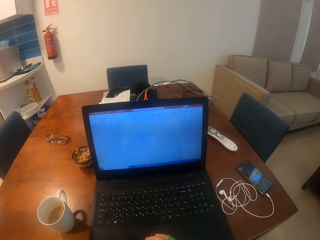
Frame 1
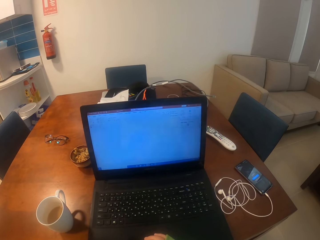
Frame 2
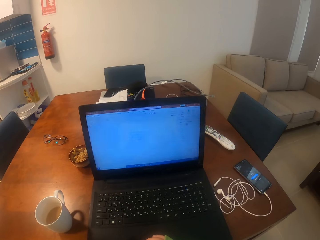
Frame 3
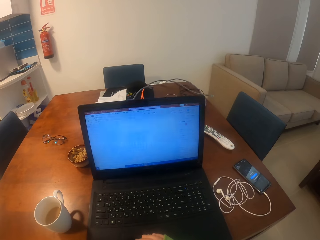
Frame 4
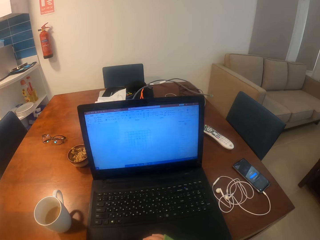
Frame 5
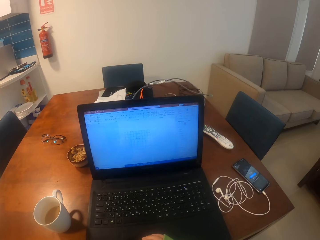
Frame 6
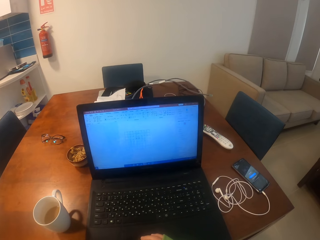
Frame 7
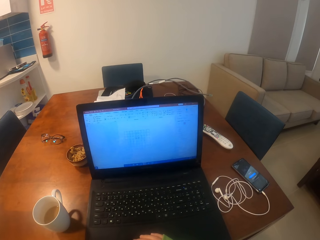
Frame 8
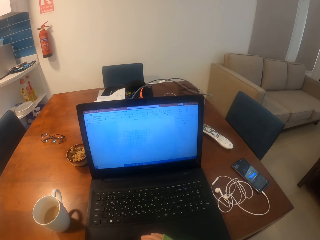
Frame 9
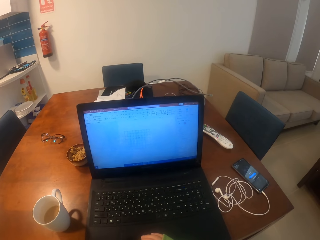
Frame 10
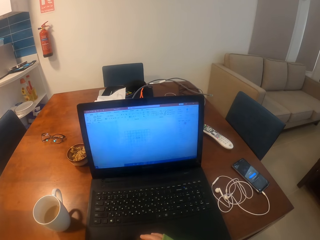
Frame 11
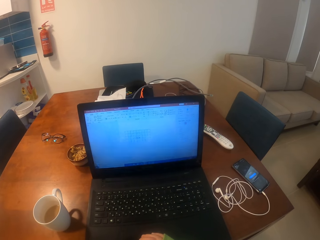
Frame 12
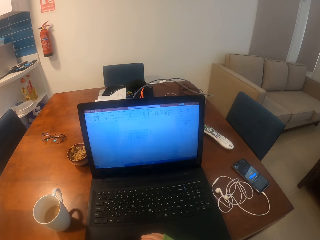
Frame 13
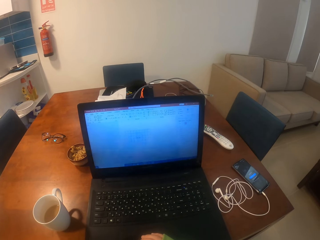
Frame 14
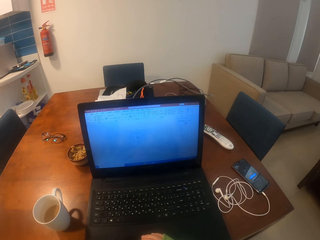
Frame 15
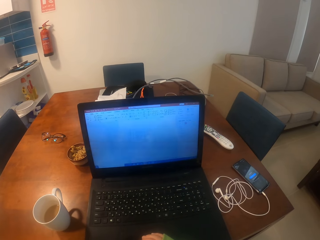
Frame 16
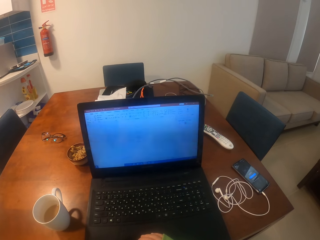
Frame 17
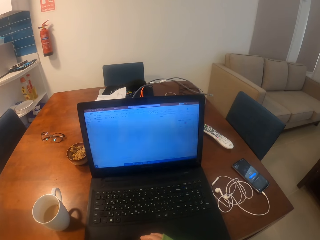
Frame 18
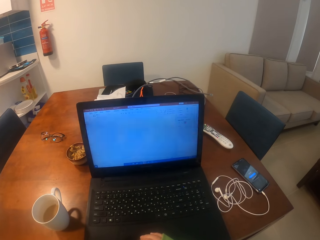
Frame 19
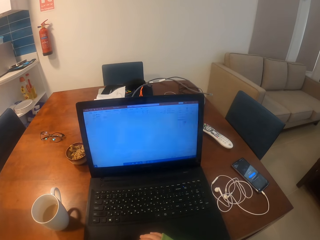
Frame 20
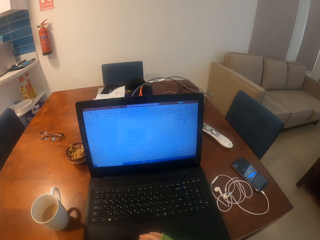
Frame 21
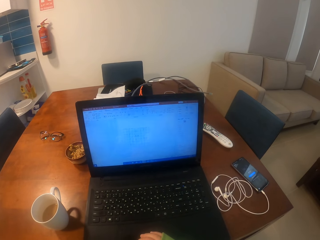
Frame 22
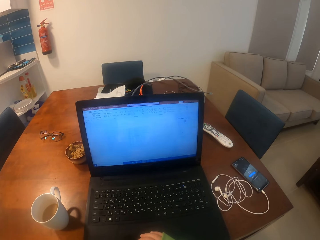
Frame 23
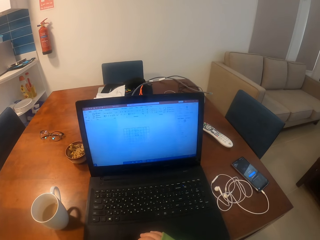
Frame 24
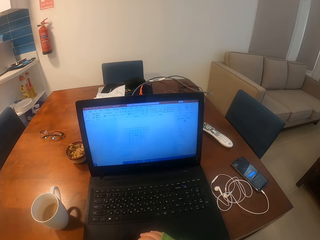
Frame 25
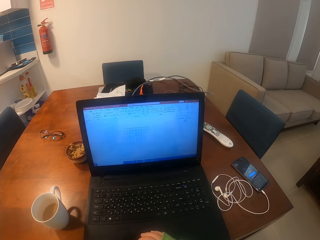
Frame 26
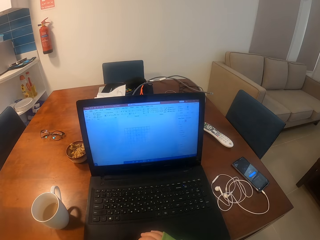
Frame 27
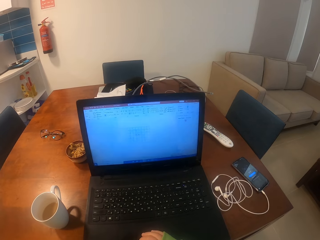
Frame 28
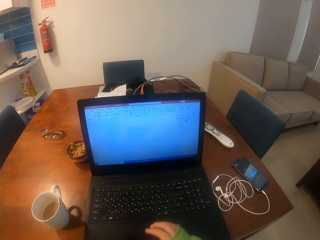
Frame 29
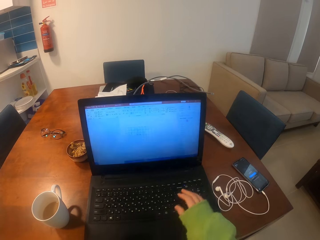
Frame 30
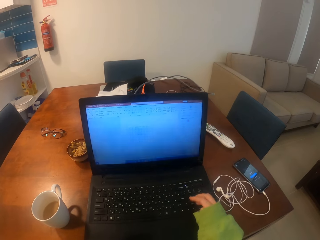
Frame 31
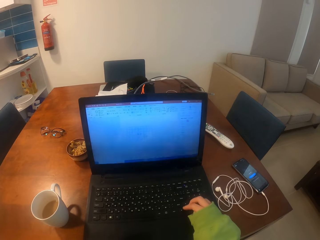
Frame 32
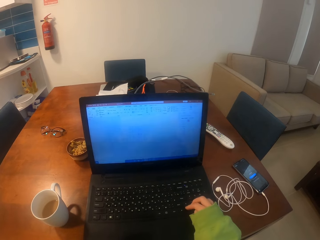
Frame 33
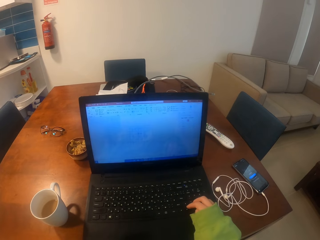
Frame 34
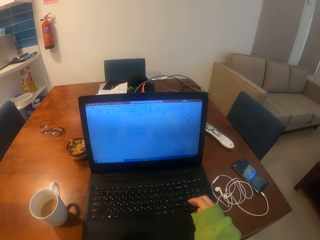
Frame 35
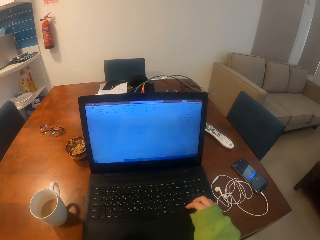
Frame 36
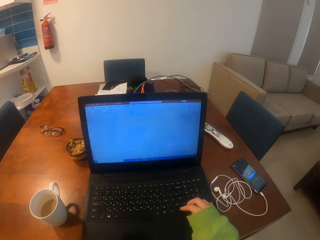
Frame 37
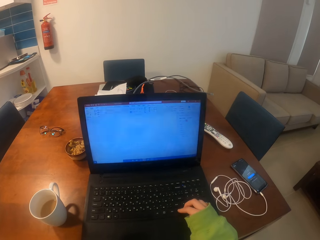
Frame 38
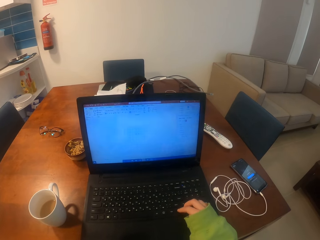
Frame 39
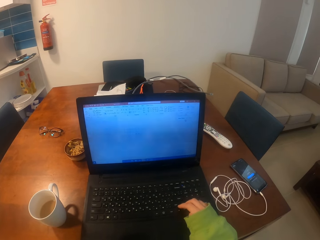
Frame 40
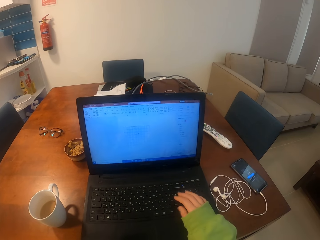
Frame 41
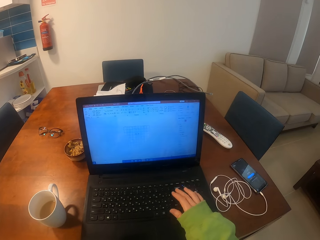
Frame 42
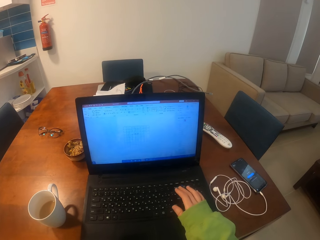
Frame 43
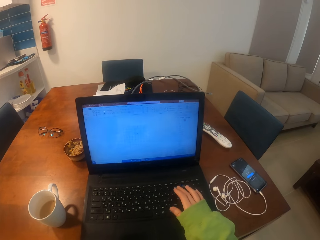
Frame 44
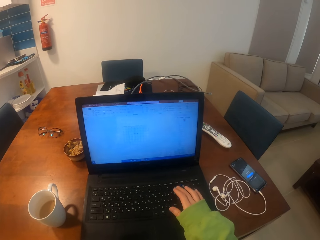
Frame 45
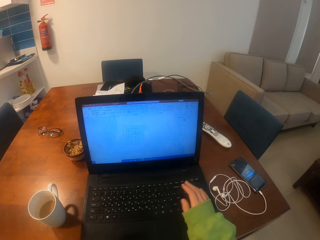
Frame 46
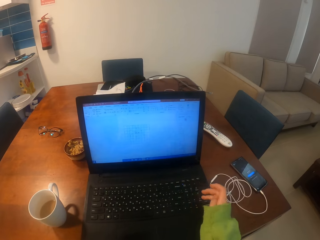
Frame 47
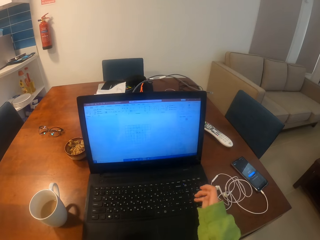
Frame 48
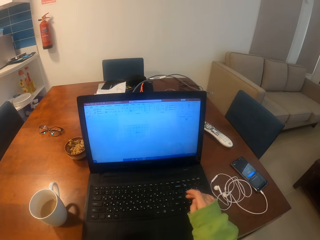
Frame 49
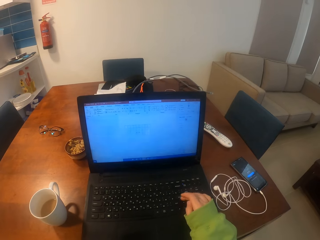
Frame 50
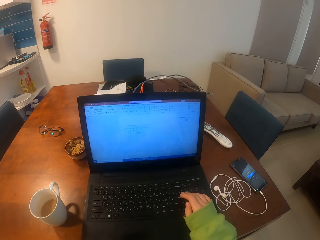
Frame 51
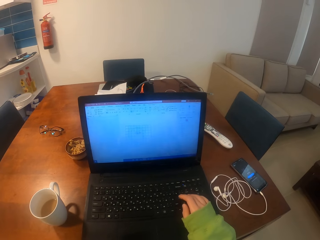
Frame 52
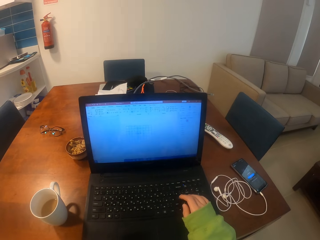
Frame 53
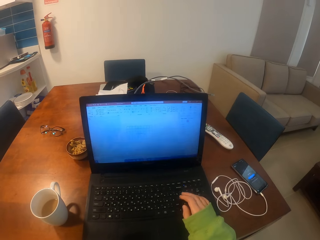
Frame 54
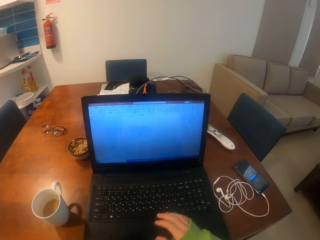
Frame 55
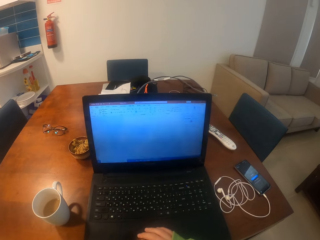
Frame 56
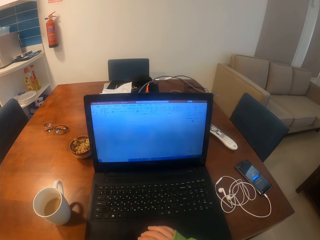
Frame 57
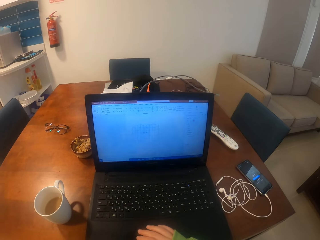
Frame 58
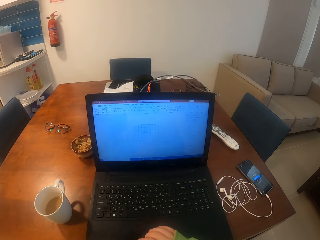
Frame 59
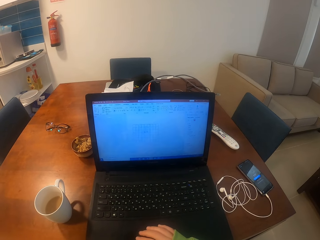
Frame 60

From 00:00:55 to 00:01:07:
The camera wearer looks around a room. She operates a laptop with her hands.

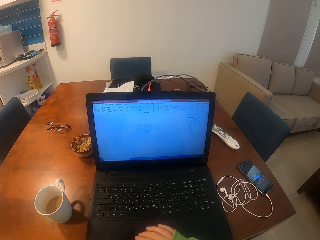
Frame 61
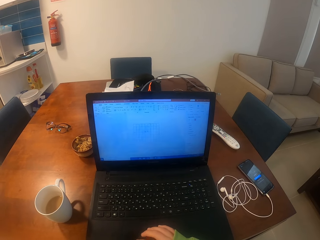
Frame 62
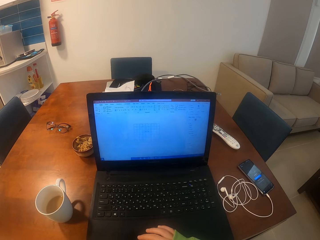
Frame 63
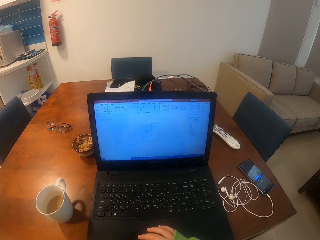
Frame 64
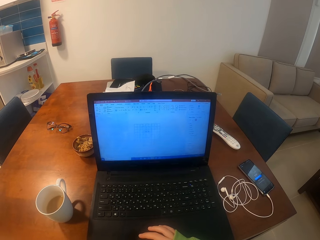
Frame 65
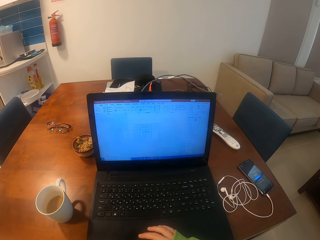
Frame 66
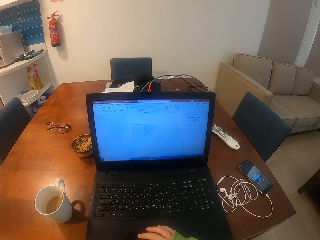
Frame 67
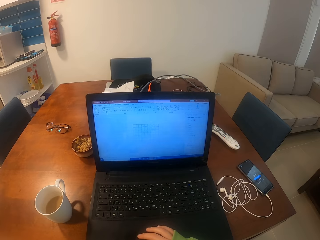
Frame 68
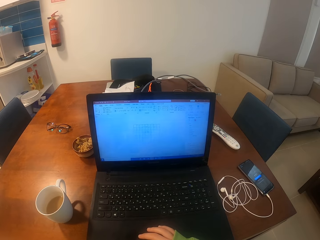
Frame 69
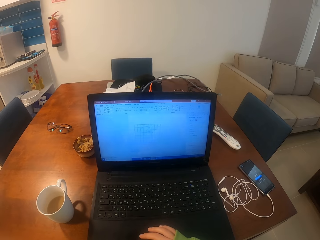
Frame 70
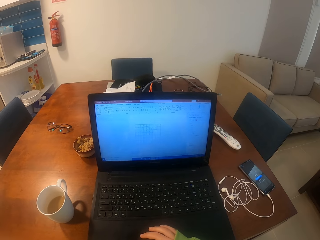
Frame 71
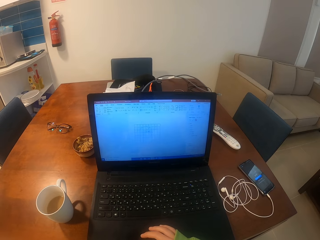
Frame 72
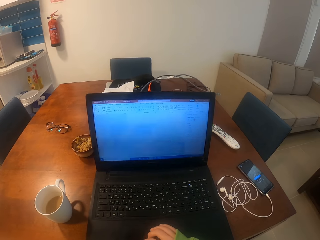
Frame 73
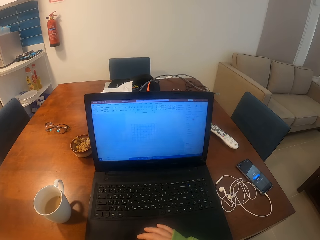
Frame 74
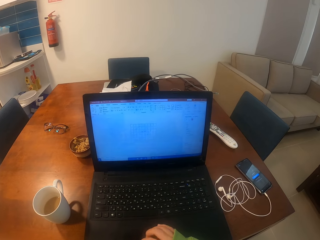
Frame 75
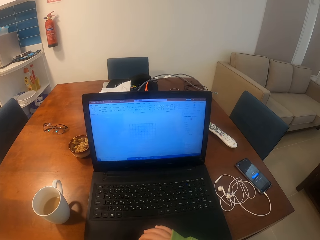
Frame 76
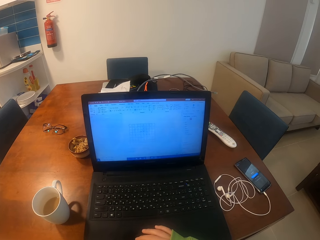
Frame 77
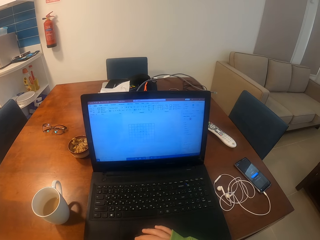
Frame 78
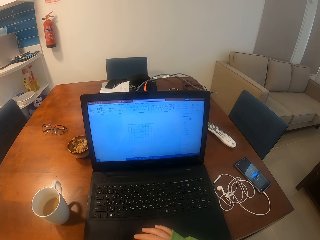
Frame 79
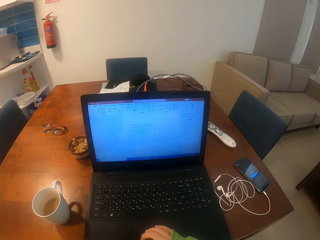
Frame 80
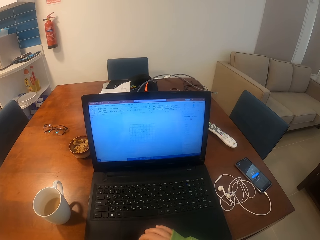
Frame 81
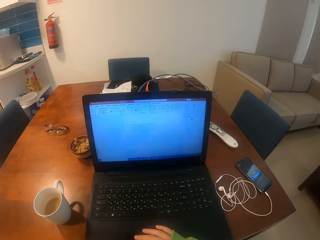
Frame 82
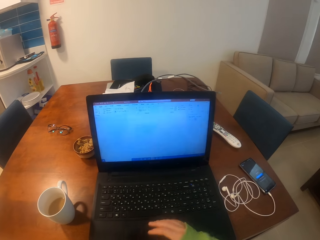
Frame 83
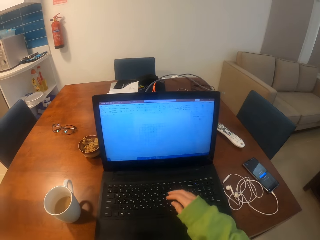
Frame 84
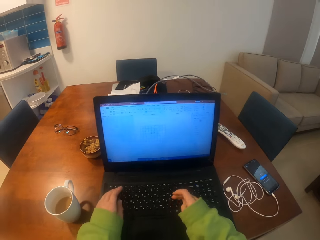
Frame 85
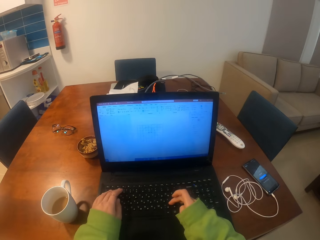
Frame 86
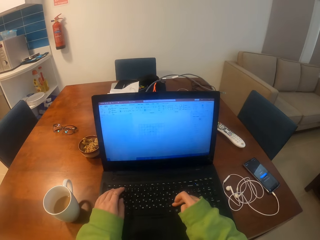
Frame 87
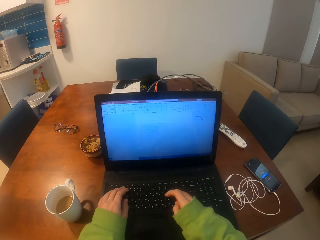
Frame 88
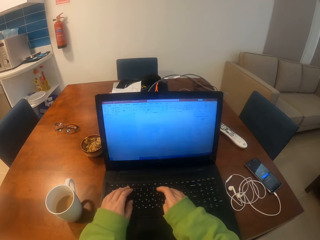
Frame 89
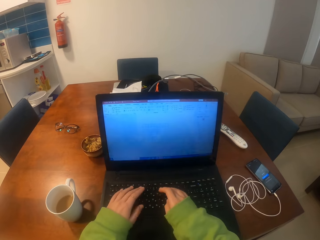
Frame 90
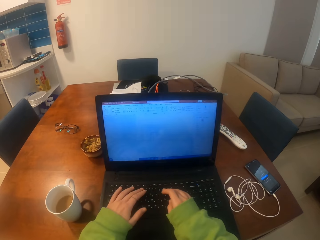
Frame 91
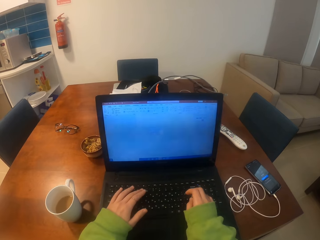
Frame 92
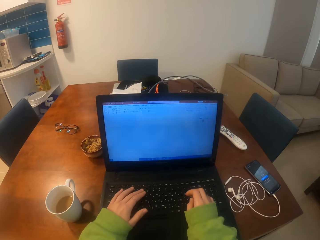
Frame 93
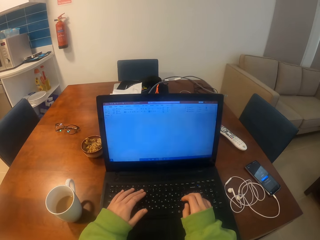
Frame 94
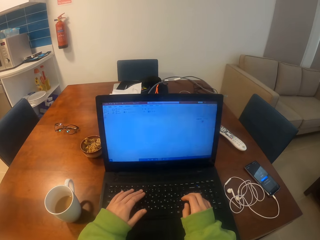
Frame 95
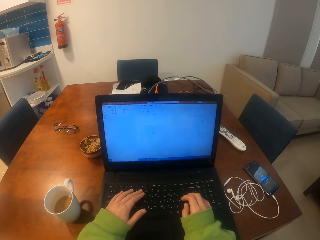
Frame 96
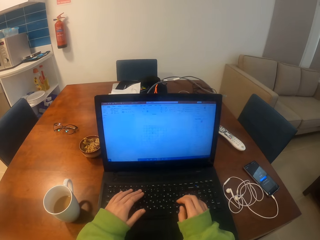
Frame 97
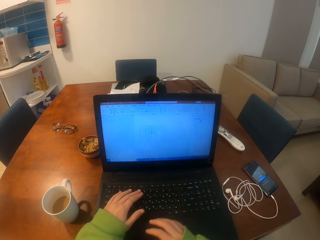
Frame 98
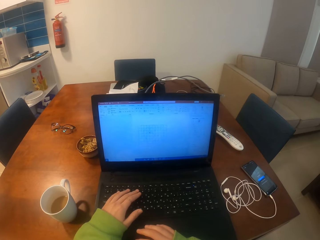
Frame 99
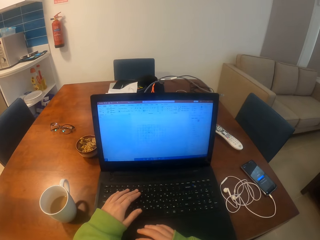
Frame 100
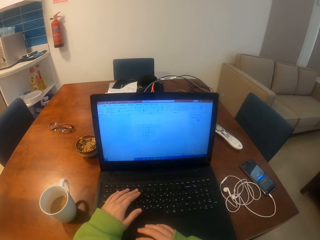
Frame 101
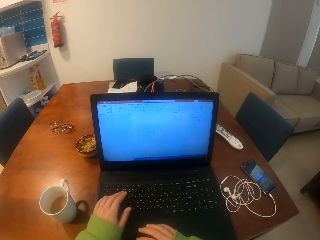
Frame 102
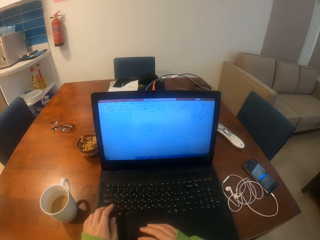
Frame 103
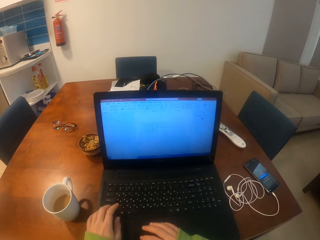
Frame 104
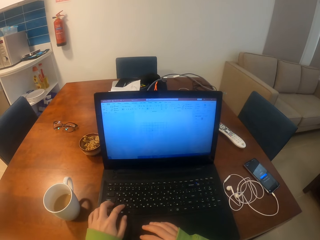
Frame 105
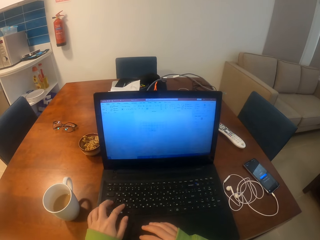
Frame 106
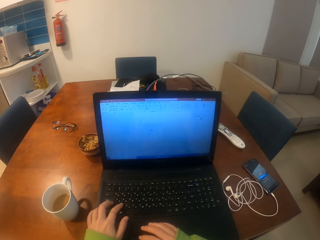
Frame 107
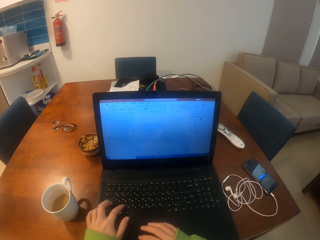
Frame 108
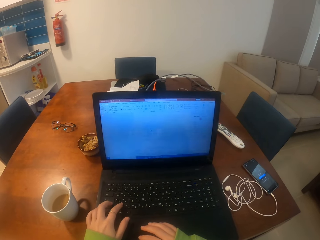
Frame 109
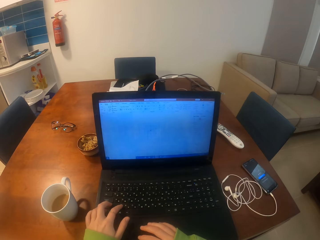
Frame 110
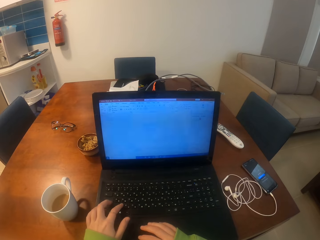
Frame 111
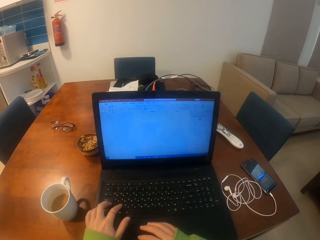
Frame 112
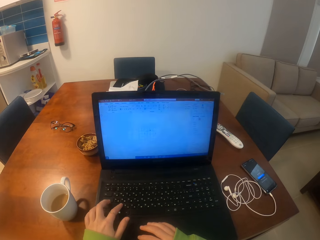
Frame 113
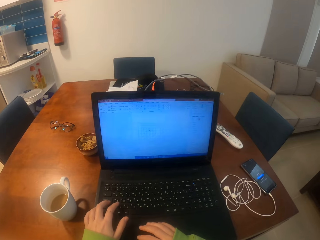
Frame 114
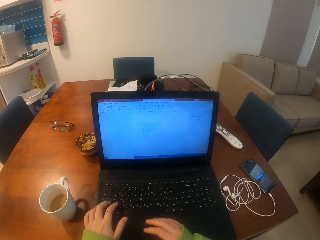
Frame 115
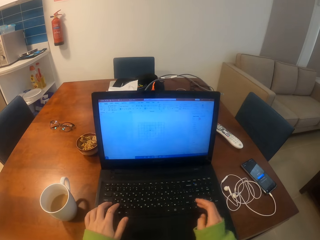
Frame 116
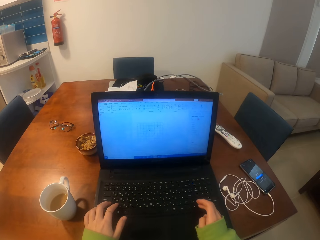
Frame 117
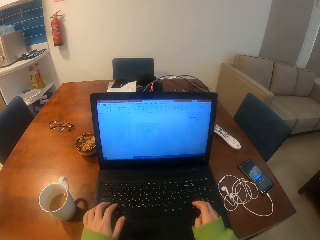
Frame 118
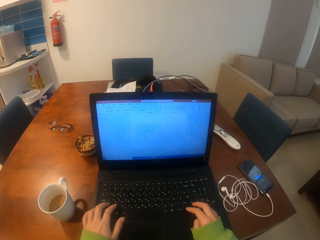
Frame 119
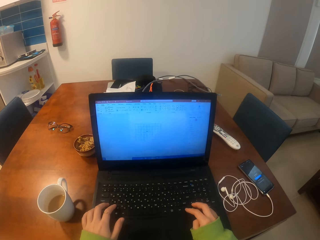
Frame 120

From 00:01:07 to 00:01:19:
The camera wearer looks at a laptop. She operates the laptop with her hands. She operates the laptop.
